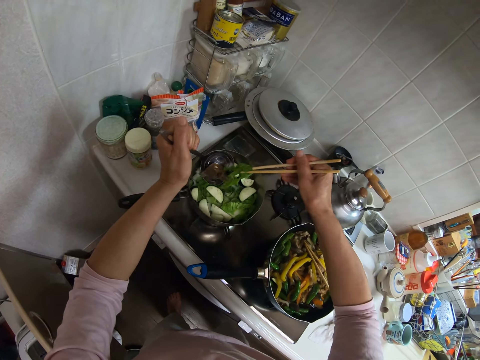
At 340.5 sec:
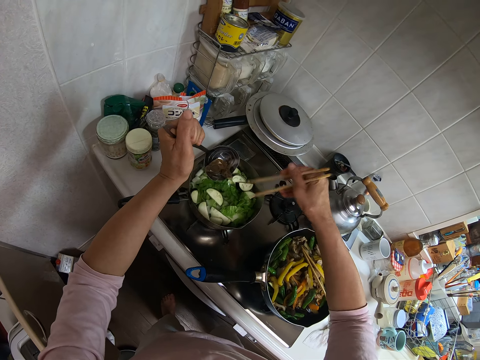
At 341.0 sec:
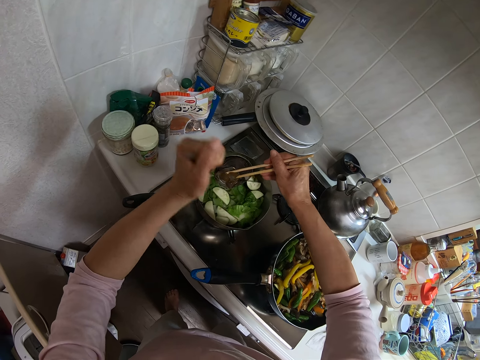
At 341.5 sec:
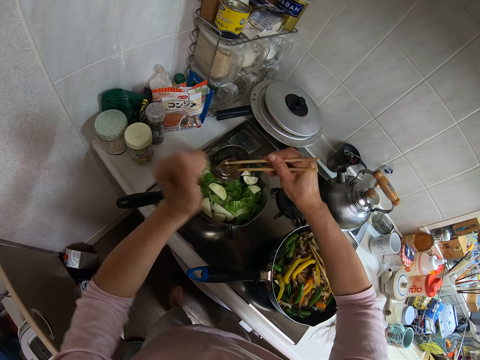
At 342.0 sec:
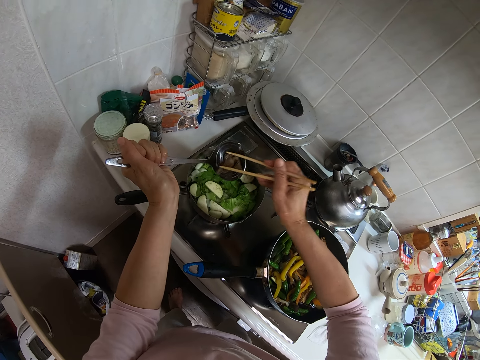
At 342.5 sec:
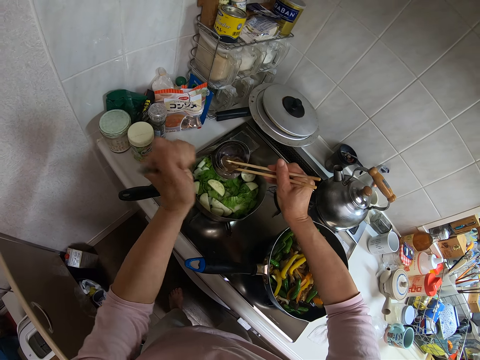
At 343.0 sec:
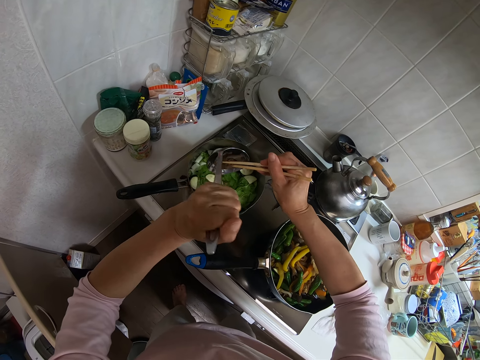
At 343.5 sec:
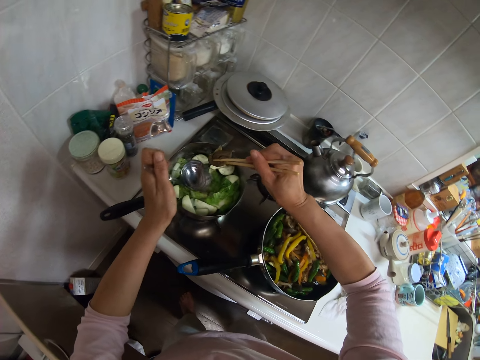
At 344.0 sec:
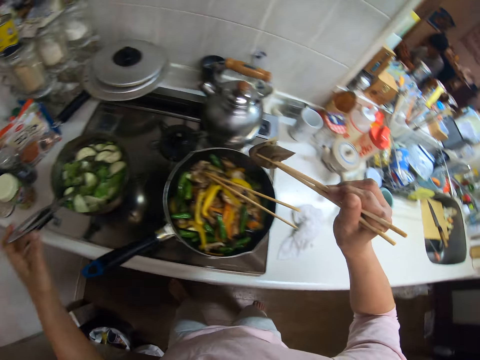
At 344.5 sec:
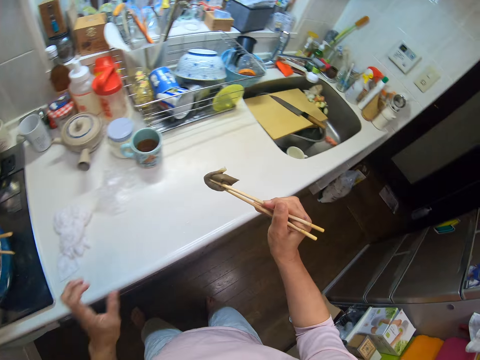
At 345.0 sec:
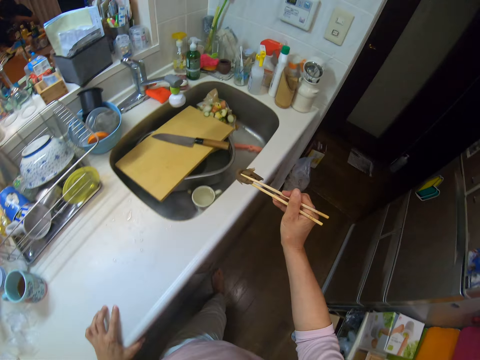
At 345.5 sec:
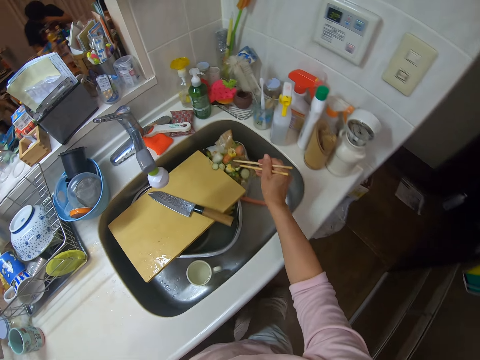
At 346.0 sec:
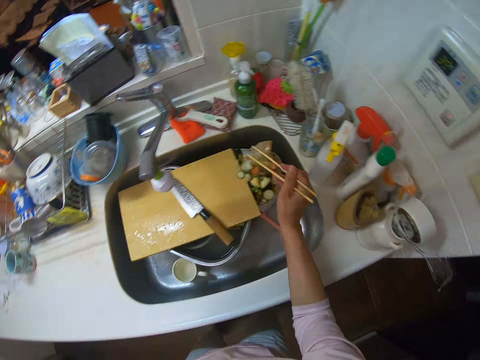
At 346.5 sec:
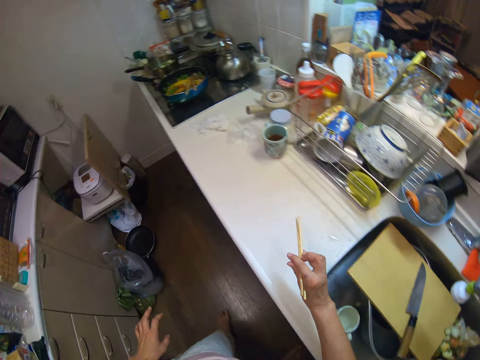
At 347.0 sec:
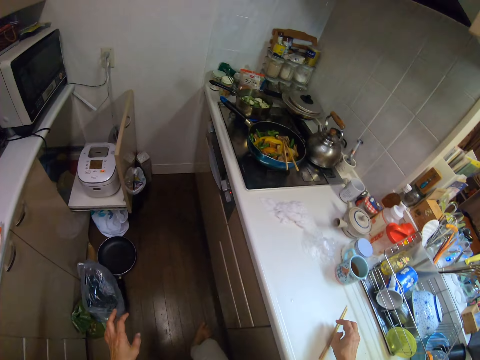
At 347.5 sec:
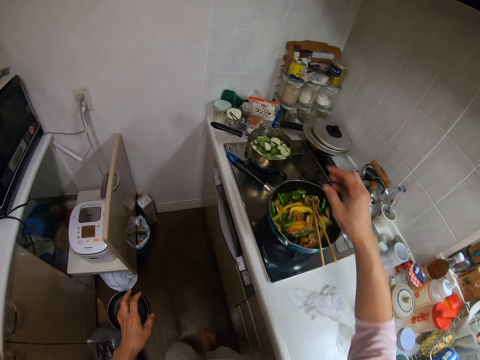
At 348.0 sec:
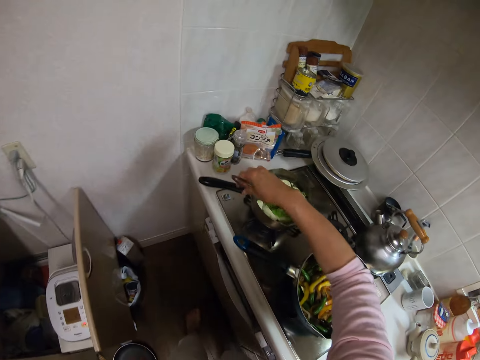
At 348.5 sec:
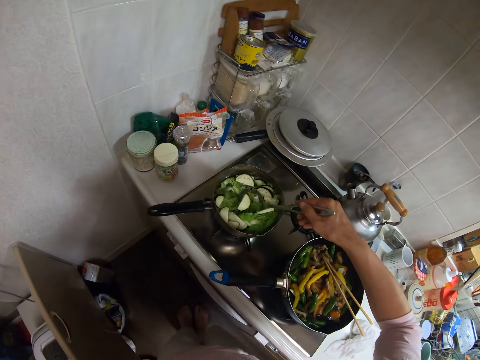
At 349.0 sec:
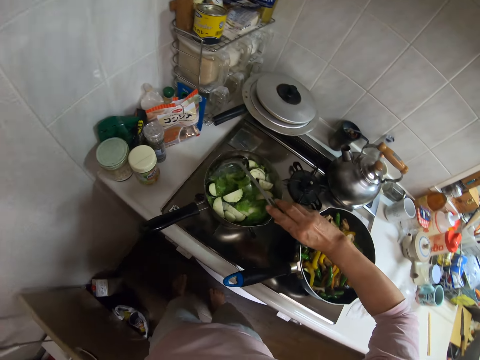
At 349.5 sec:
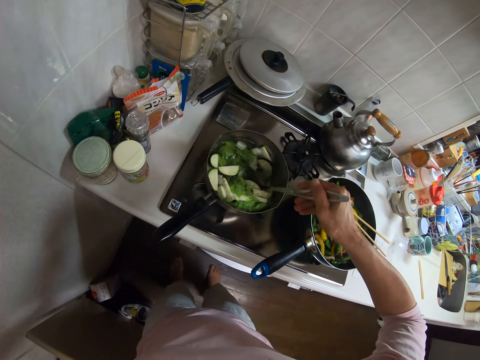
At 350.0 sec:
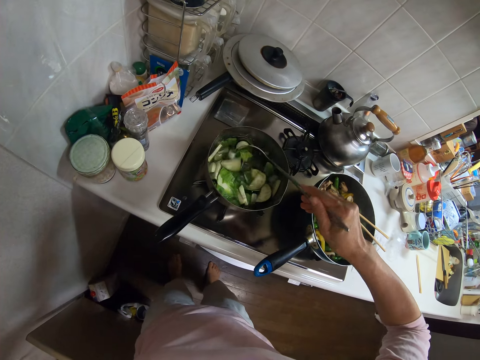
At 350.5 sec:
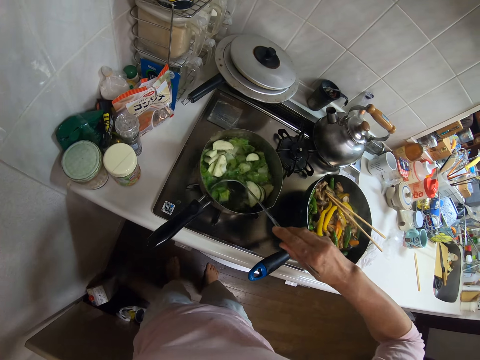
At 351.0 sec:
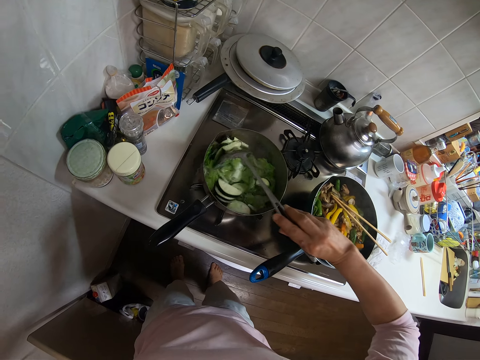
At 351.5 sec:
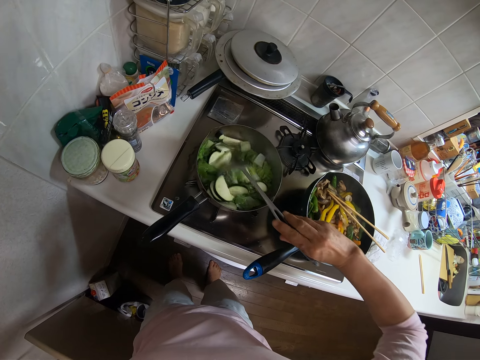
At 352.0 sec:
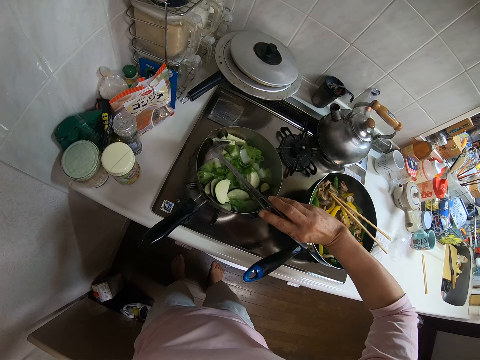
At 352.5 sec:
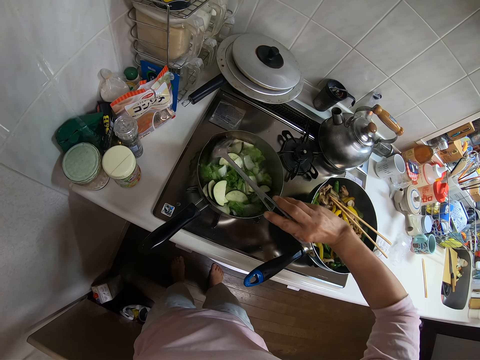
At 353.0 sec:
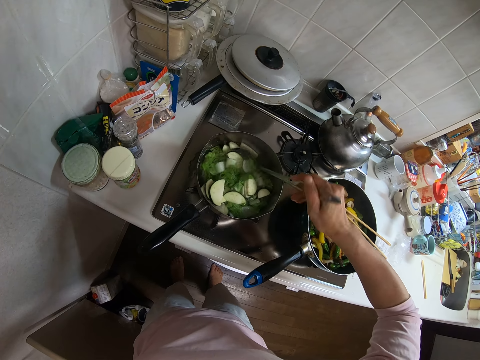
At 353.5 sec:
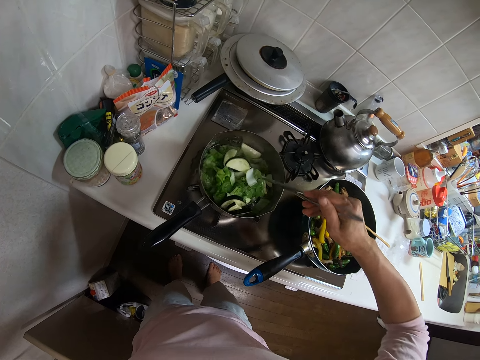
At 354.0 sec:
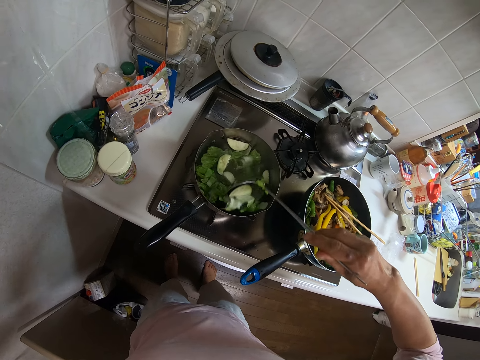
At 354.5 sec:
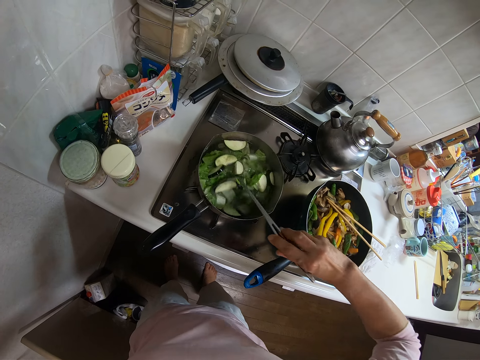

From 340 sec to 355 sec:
The camera wearer picks up a fried cucumber from the frying pan with the stirrer from the spoon. She drops the fried cucumber into the sink. She drops the stirrer on the kitchen slab. She moves towards the gas stove. She stirs the cucumber inside the frying pan with the cooking spoon.

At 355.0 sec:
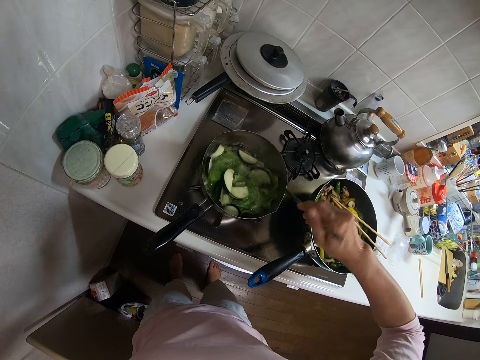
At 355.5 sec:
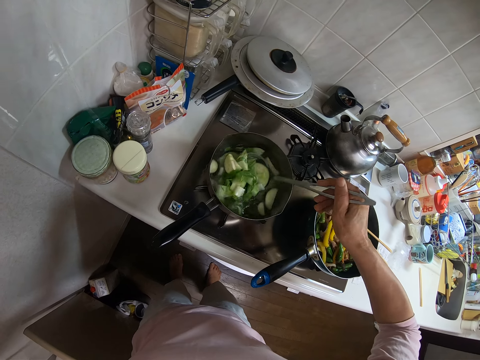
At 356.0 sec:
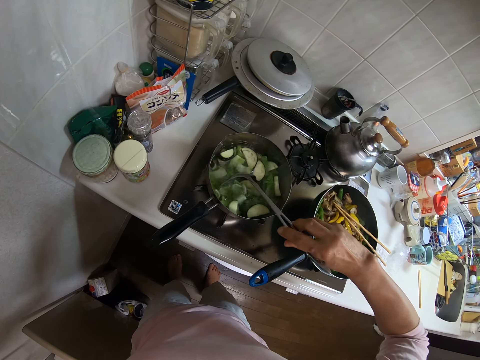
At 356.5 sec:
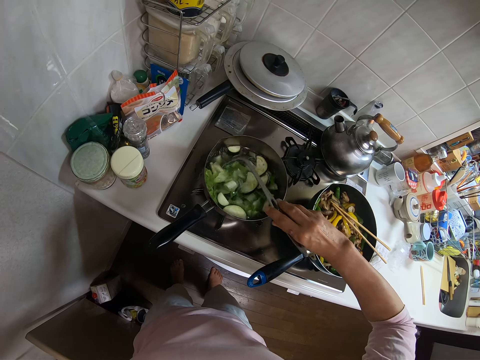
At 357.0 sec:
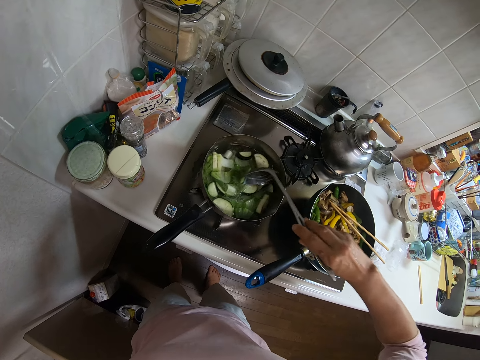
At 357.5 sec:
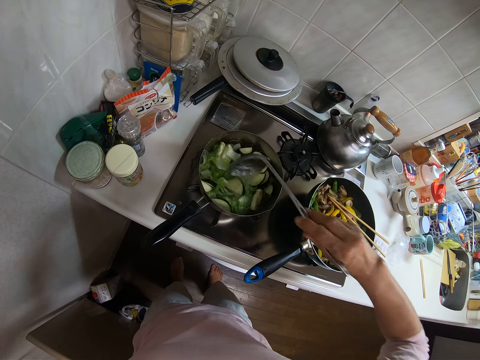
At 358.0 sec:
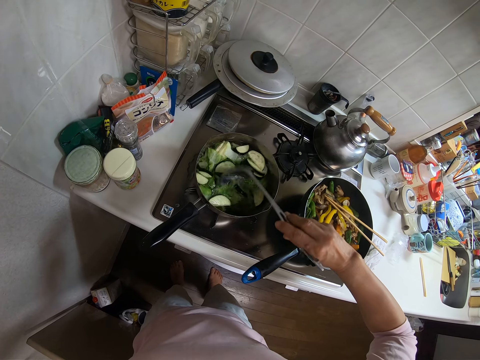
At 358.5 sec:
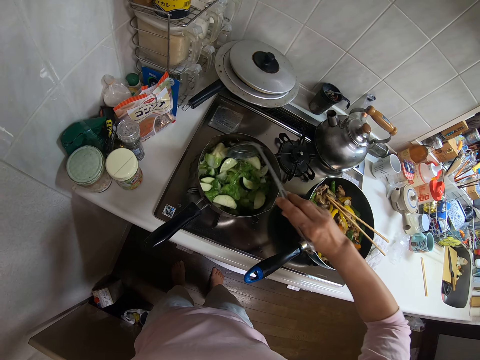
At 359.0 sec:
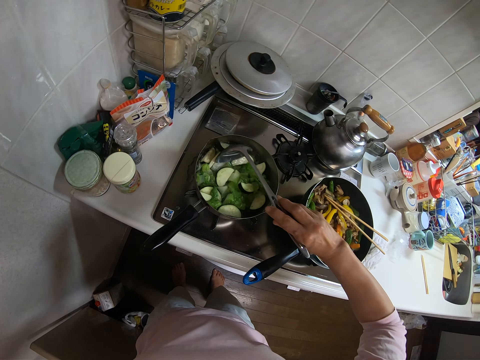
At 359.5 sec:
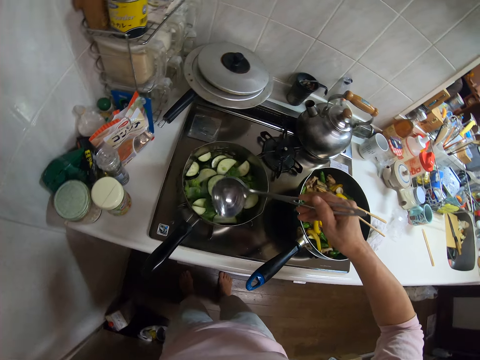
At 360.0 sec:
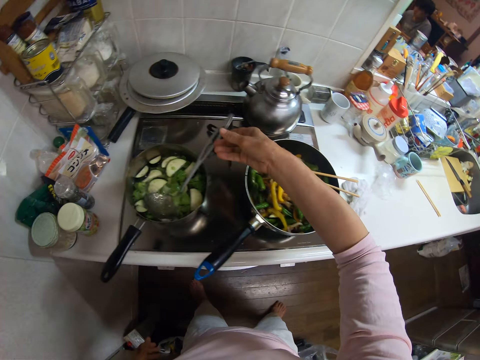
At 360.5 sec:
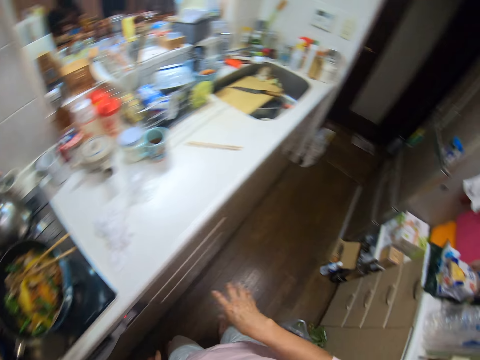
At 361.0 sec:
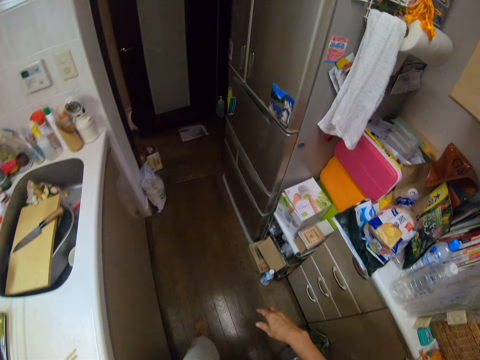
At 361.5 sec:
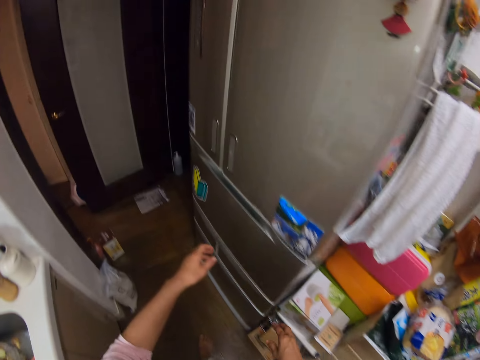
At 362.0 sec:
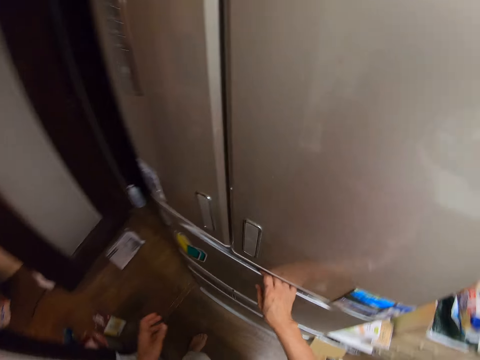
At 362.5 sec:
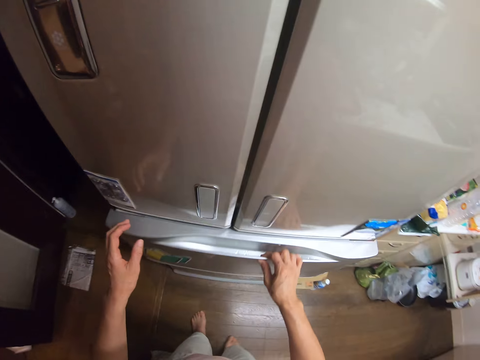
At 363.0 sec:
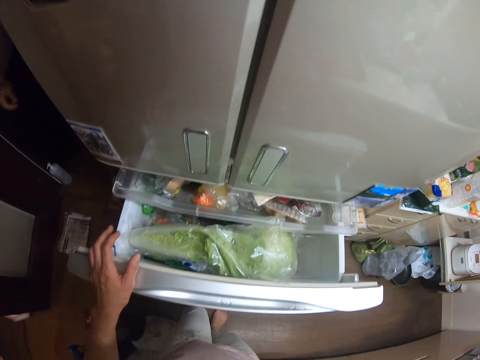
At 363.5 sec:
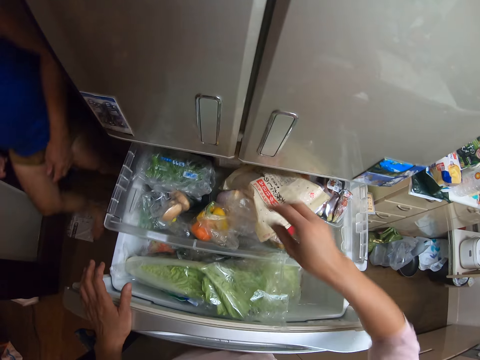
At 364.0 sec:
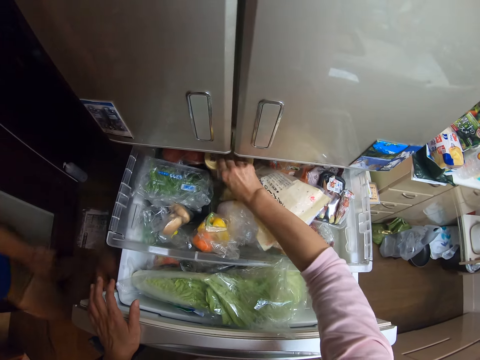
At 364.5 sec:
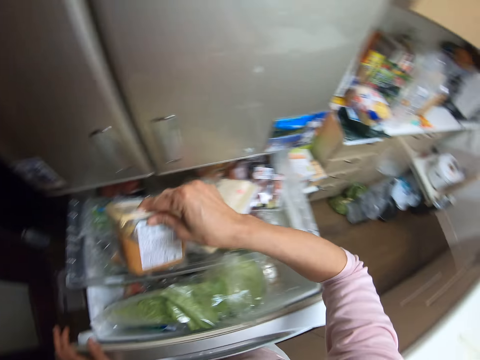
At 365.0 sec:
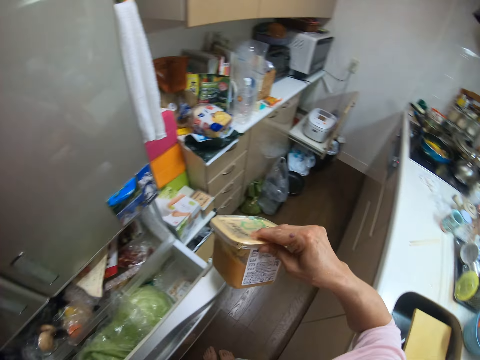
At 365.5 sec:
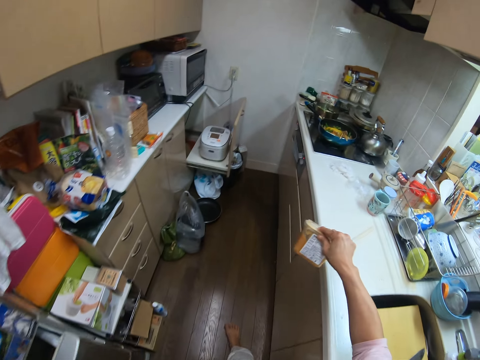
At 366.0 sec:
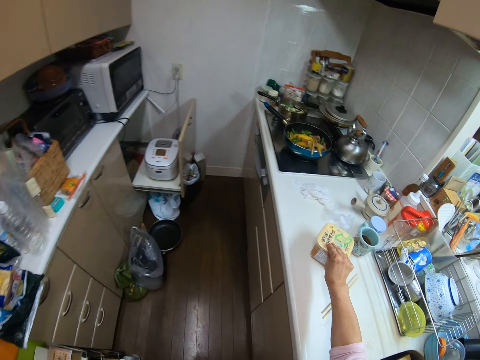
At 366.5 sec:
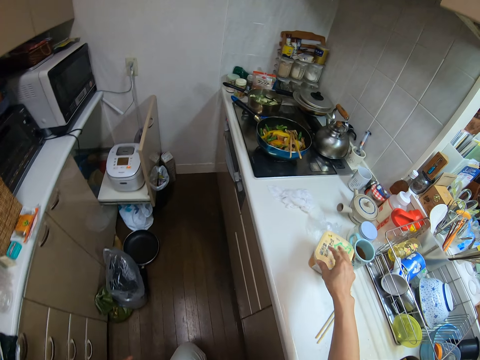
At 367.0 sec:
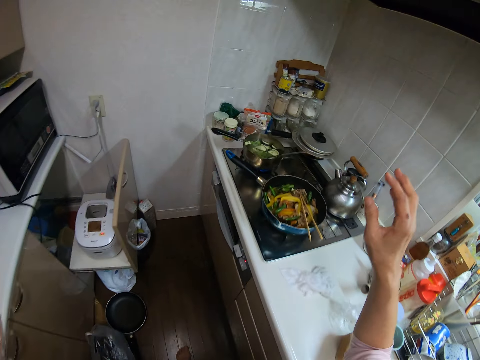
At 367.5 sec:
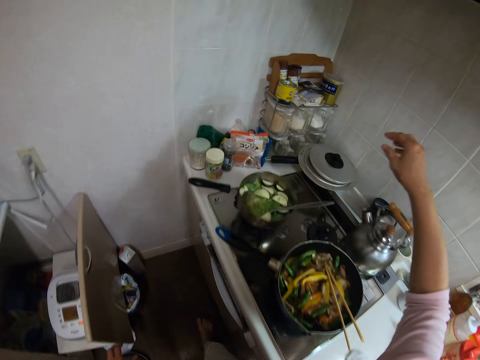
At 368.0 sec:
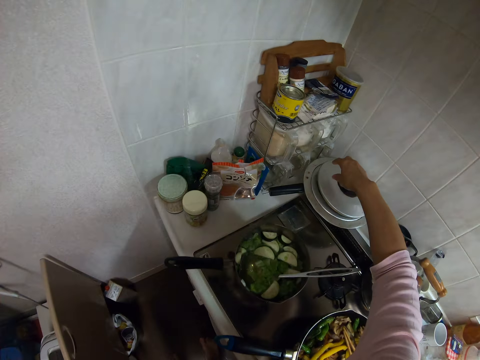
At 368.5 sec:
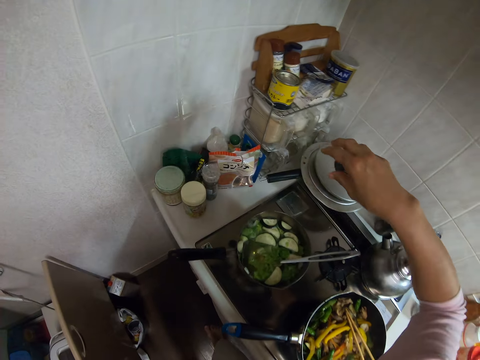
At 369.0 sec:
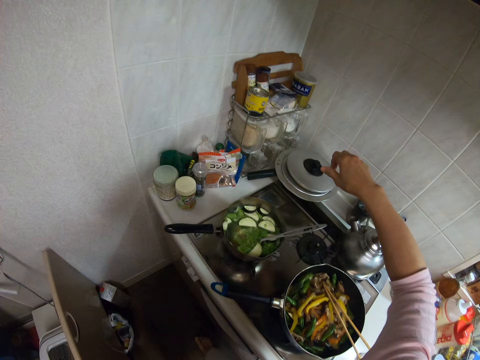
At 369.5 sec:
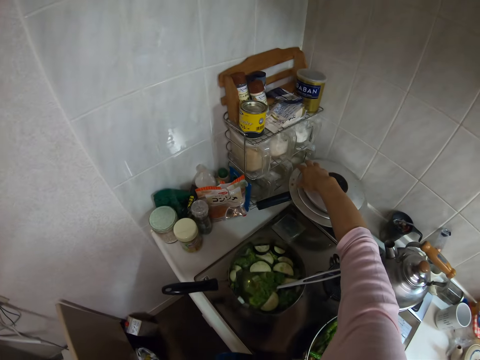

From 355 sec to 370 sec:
The camera wearer drops the spoon inside the frying pan containing fried cucumber. She moves towards a refrigerator. She opens a drawer under the refrigerator. She brings out a container of spice from the drawer. She closes the drawer with her left hand. She drops the container of spice on the kitchen slab with her right hand. She tries touching the lid of a pot. She moves the lid of the pot with her right hand.
